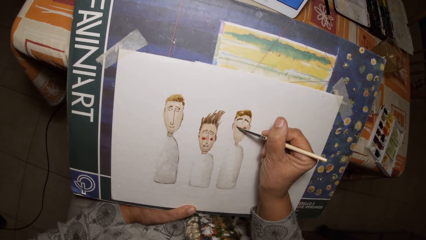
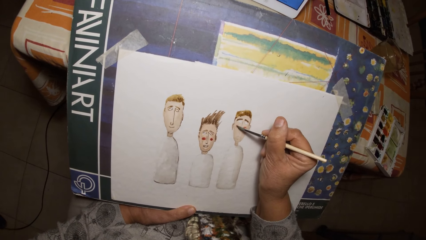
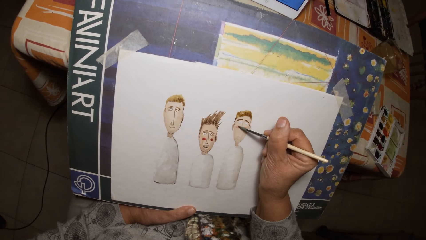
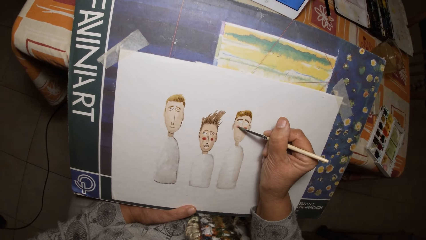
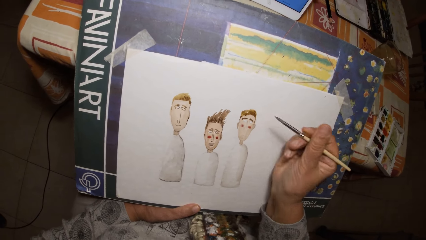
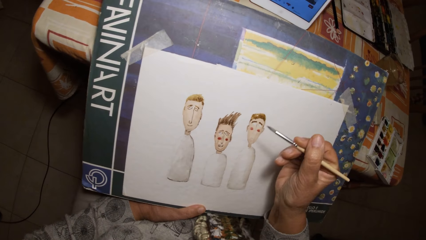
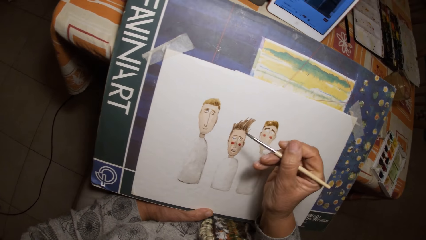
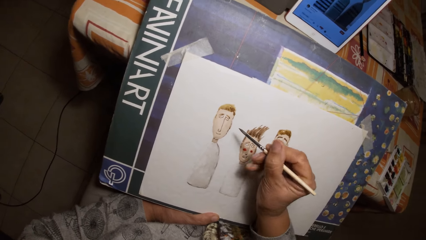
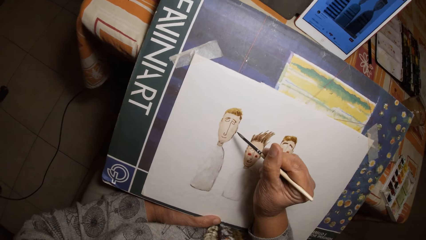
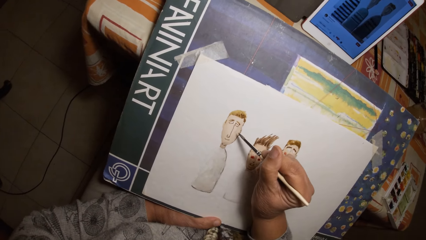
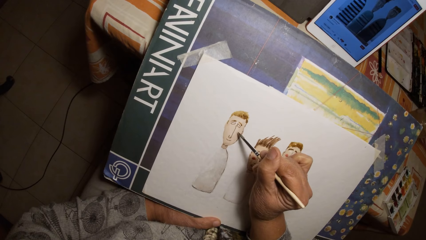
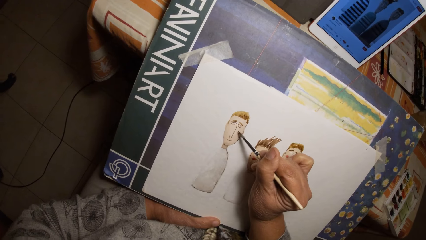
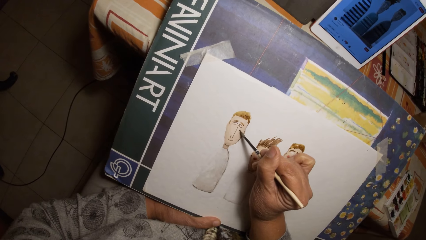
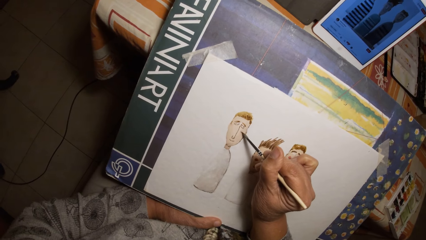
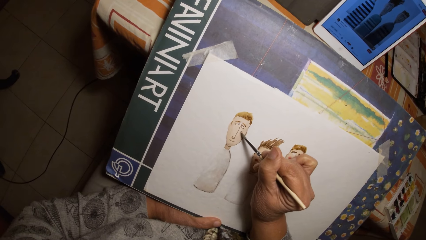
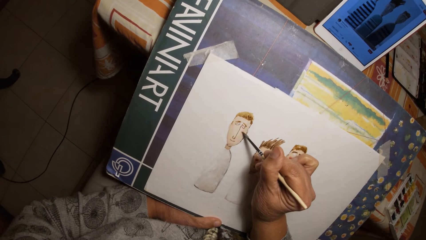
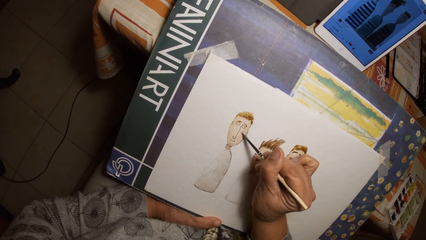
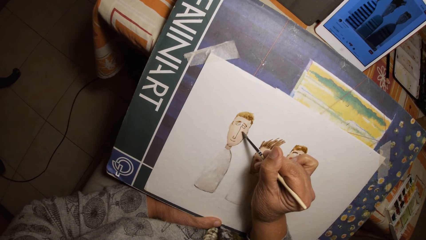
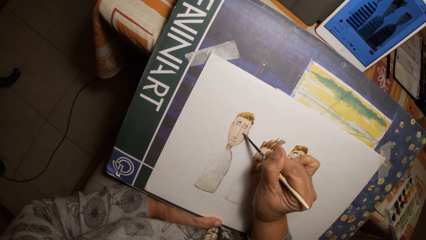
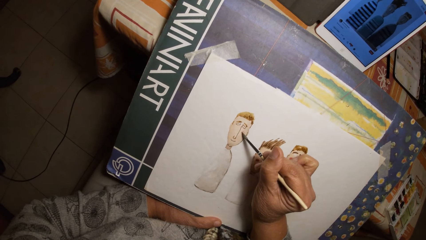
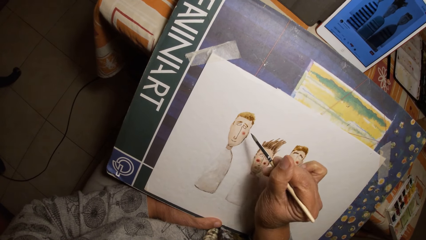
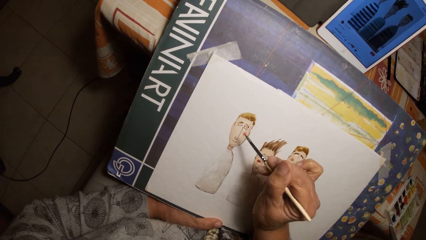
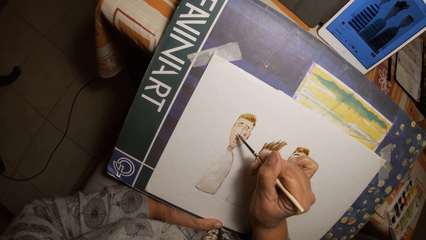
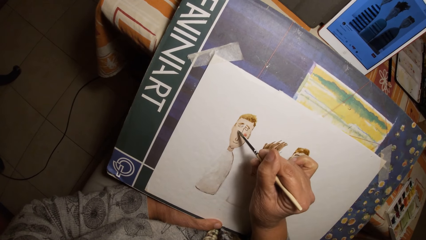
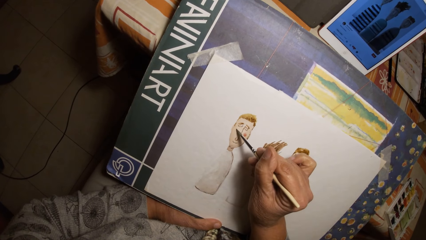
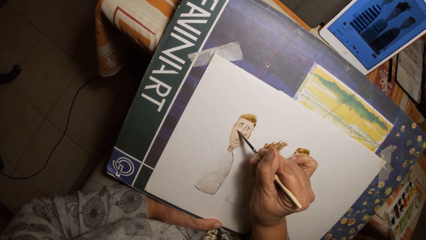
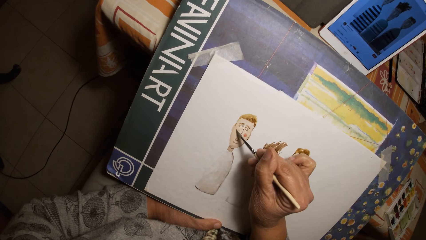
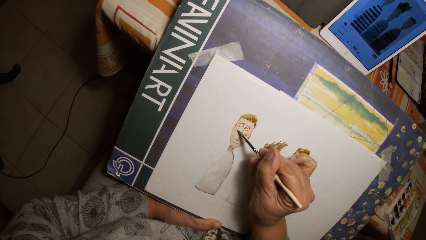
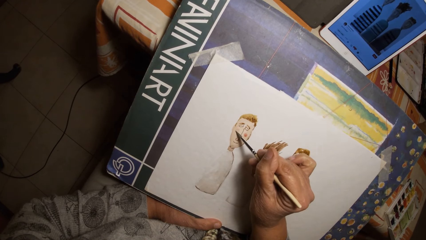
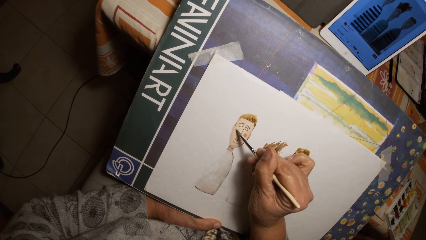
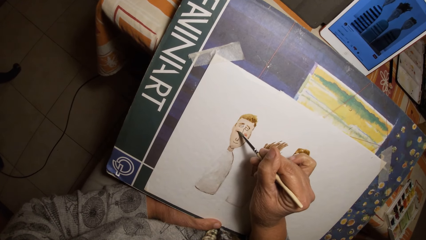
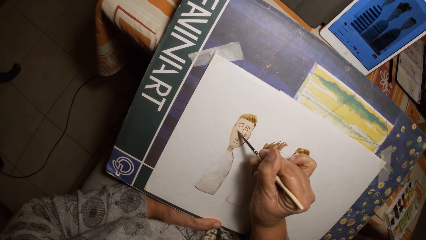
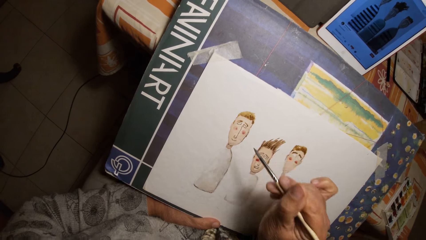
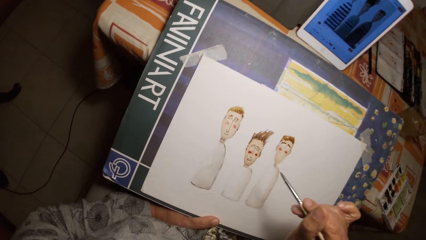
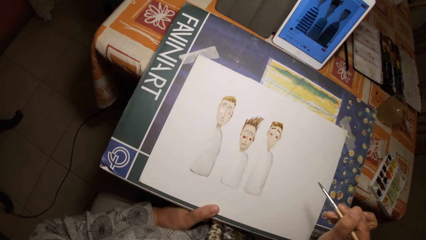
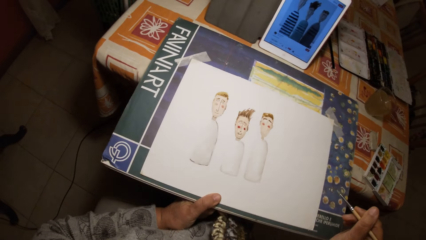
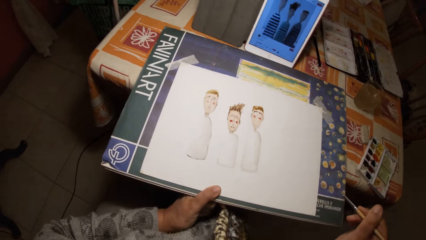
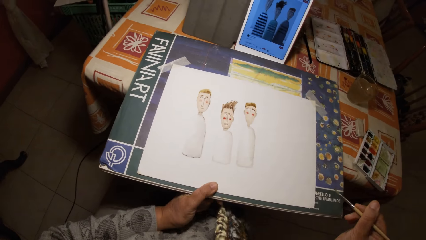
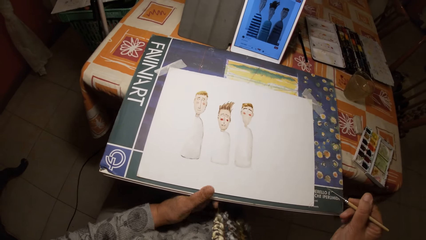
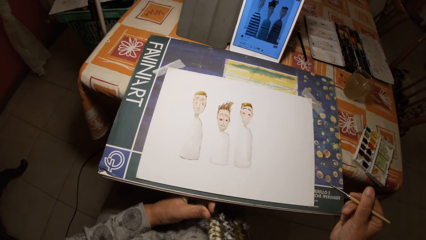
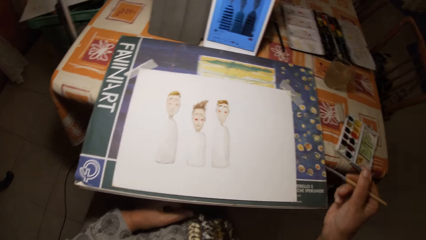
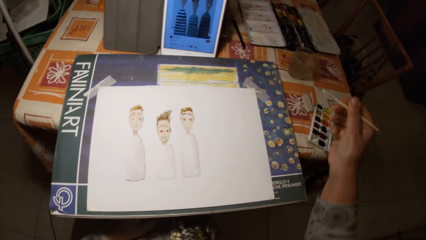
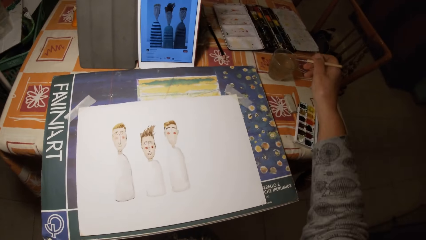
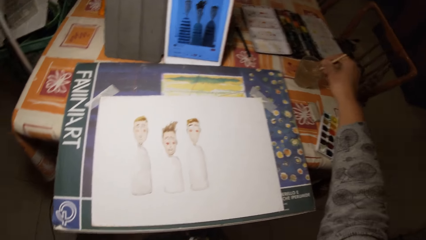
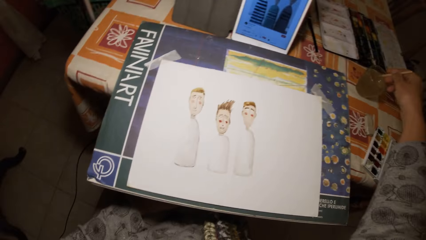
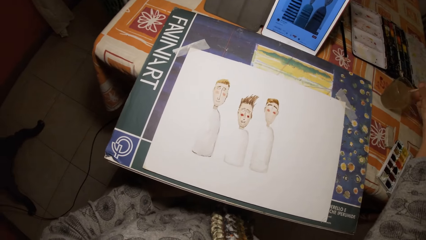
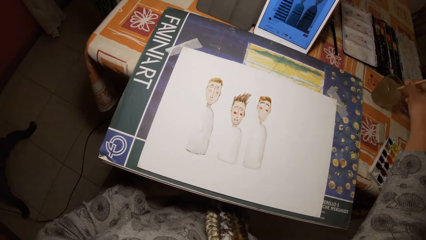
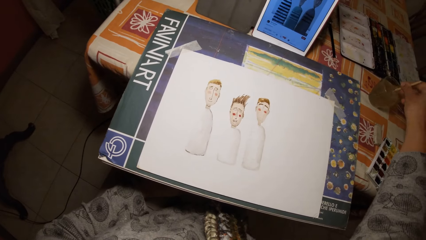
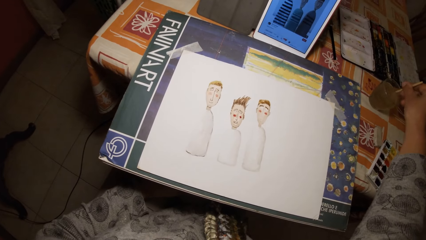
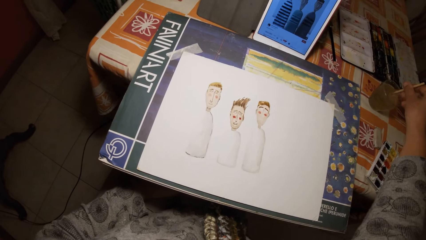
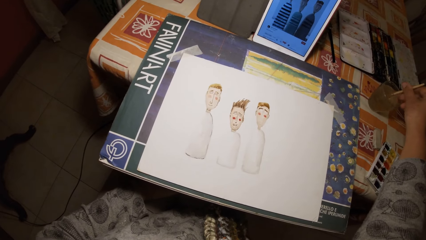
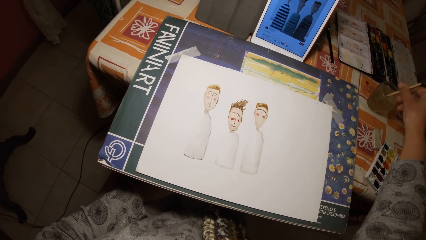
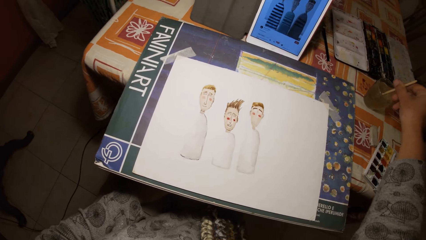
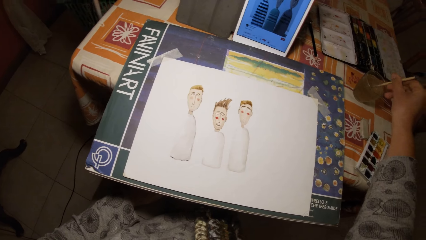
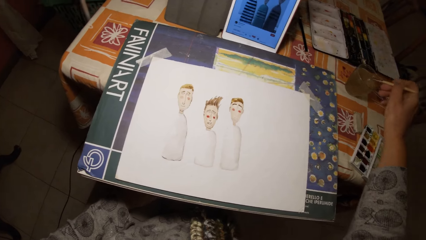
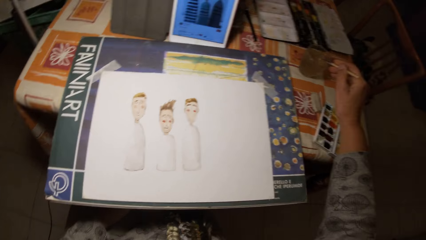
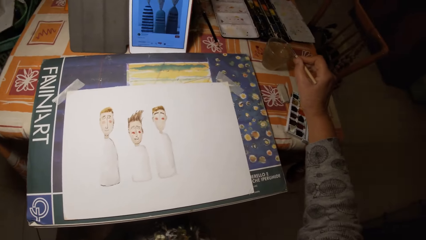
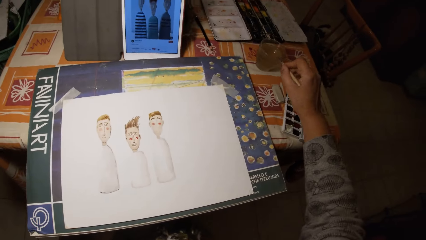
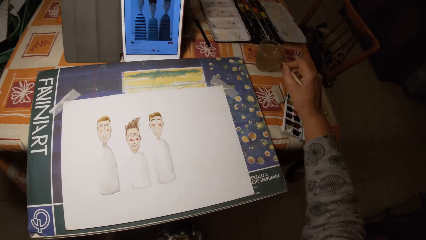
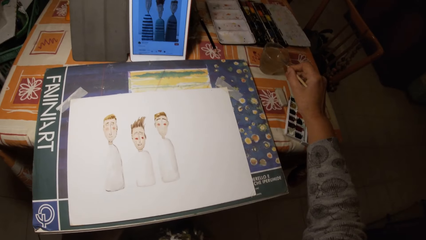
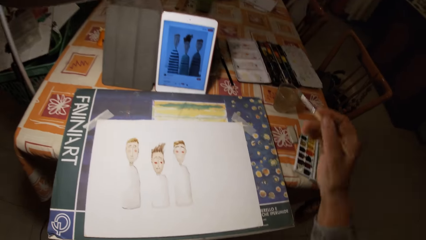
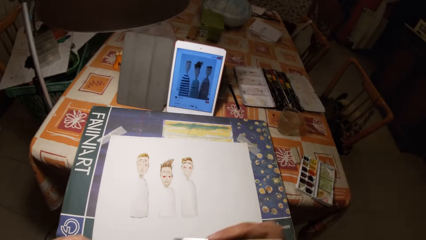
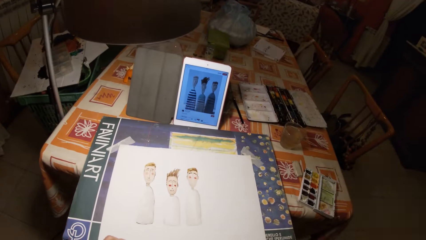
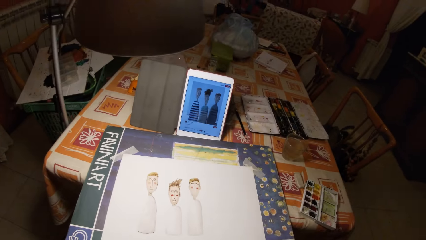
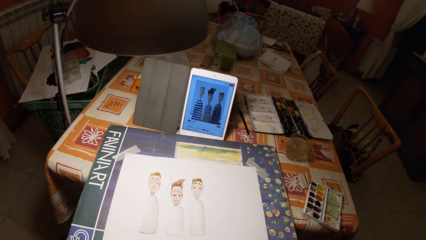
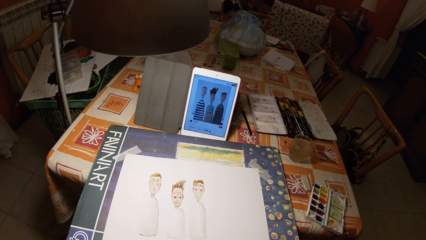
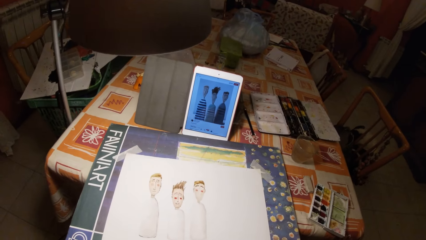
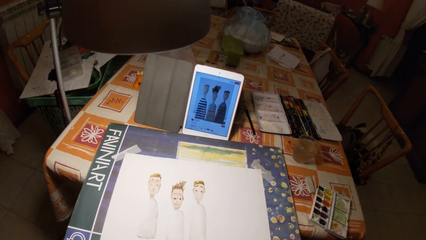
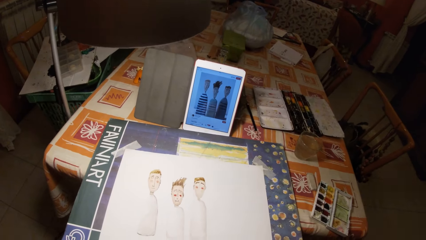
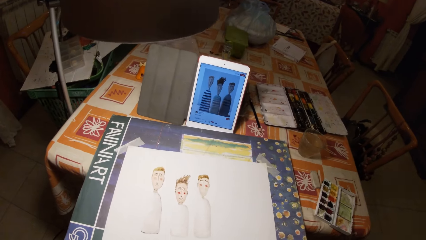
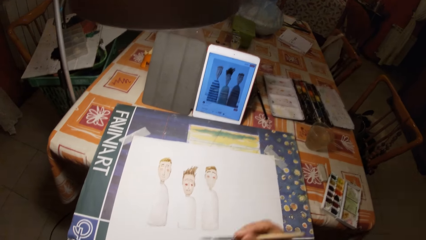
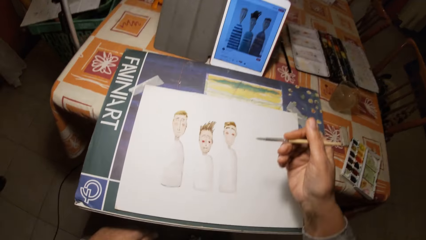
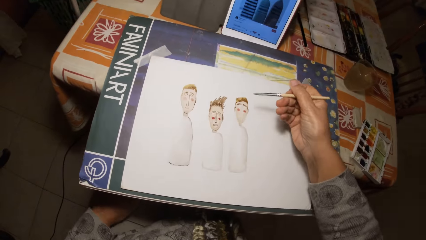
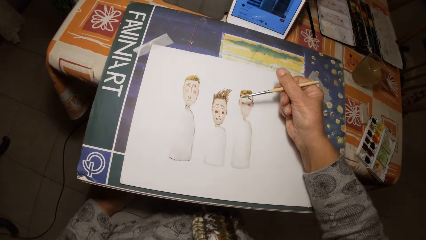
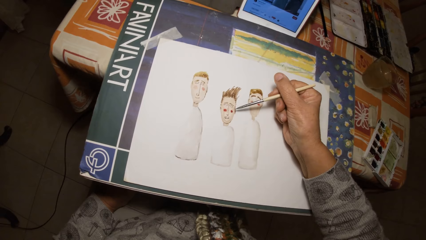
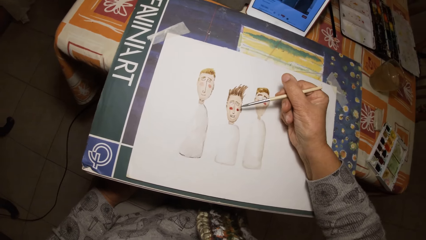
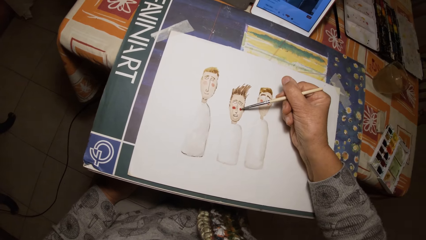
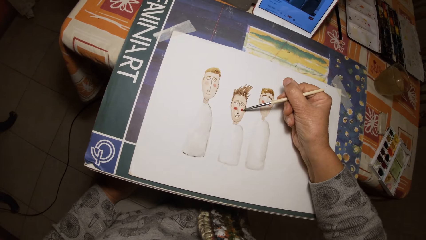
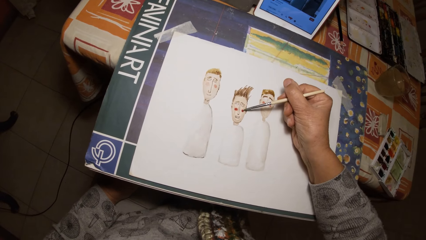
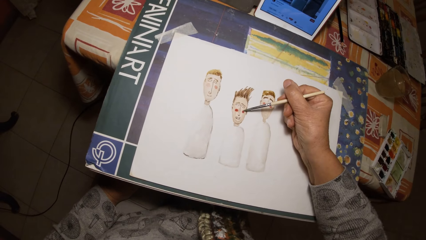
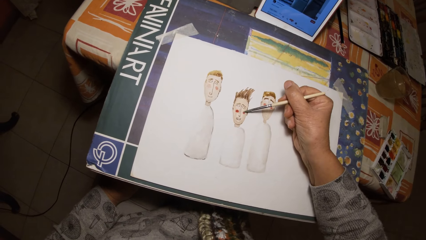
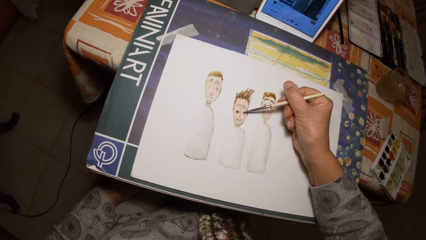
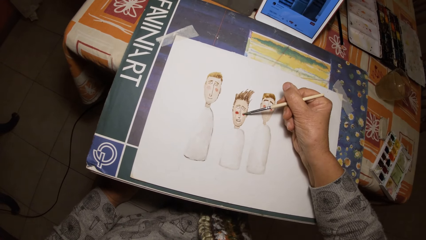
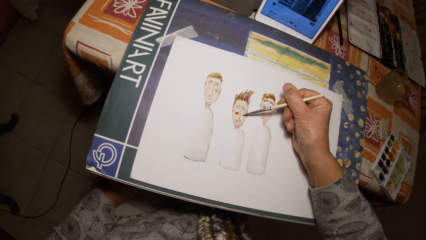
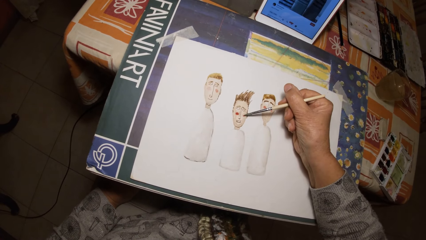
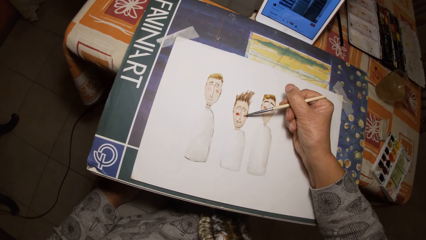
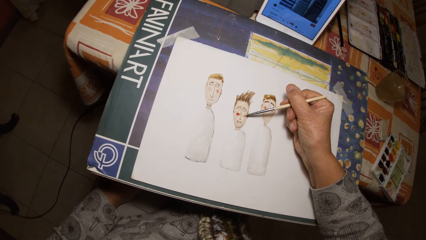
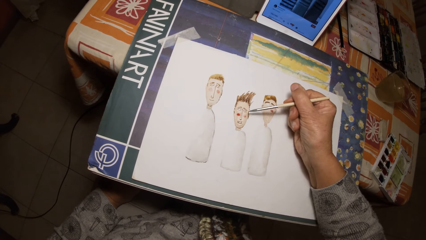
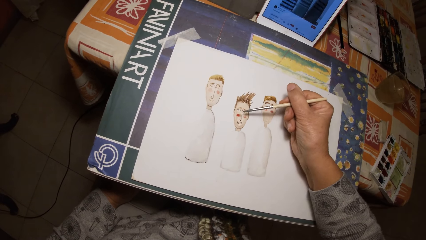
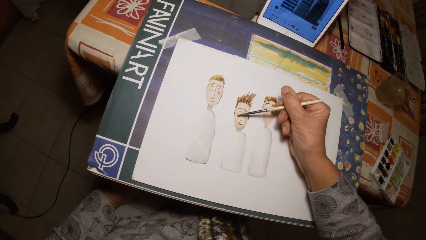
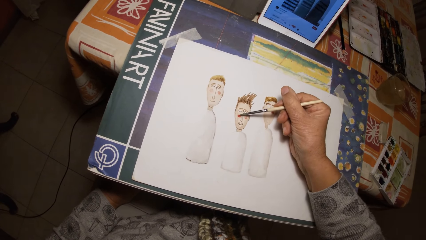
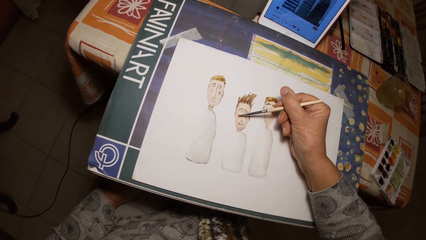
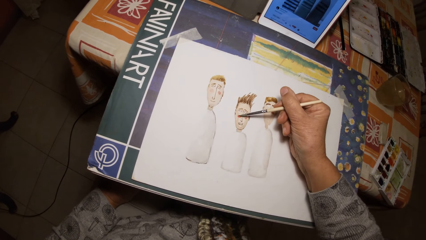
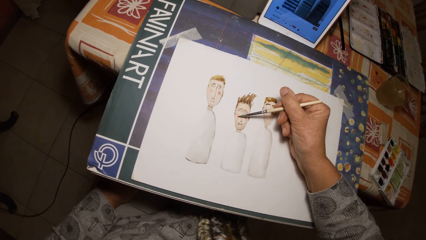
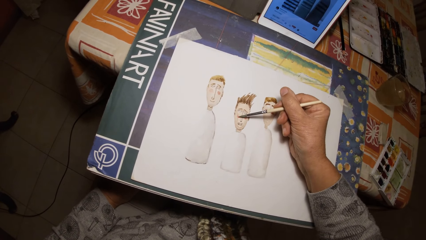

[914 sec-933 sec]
The camera wearer adjusts the drawing board with his left hand. He moves the book on a table. He dips the paint brush in his right hand in the cup of water on the table. He hits the brush in his right hand on the edge of the cup. He draws on the paper with the painting brush in his right hand.
